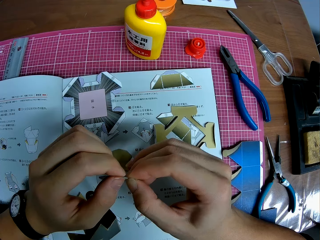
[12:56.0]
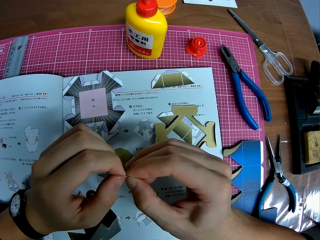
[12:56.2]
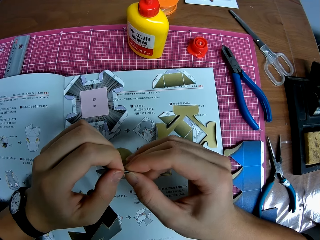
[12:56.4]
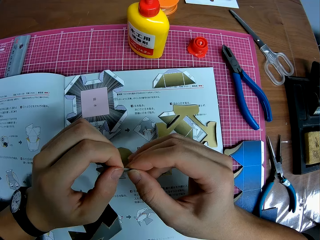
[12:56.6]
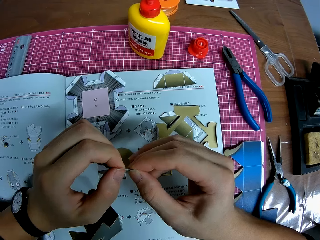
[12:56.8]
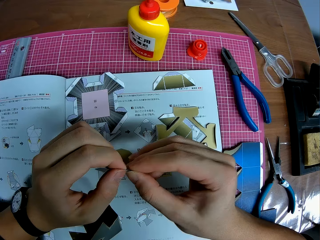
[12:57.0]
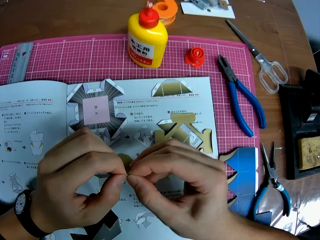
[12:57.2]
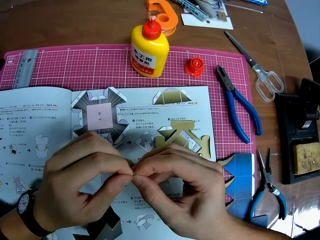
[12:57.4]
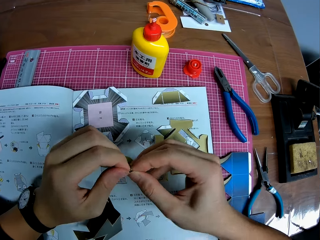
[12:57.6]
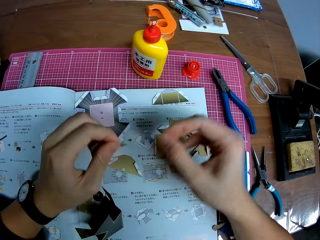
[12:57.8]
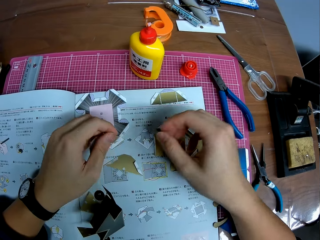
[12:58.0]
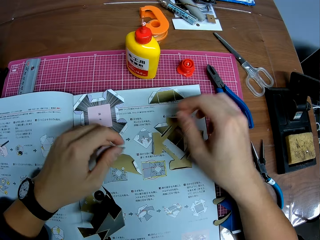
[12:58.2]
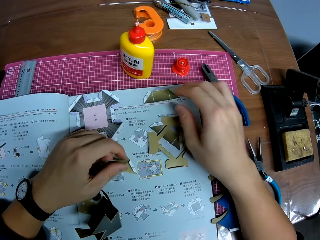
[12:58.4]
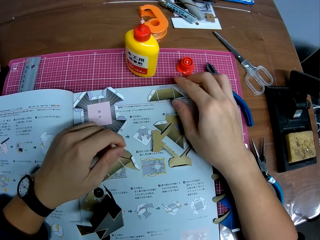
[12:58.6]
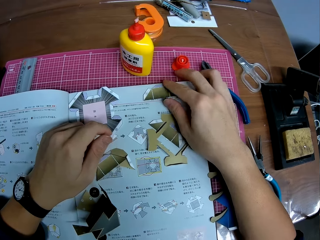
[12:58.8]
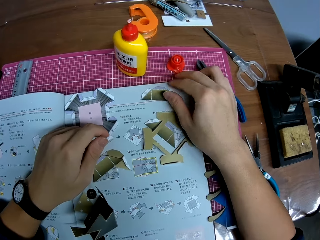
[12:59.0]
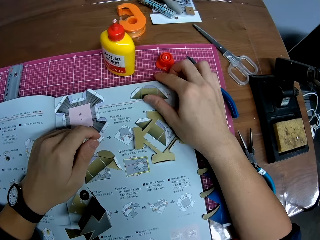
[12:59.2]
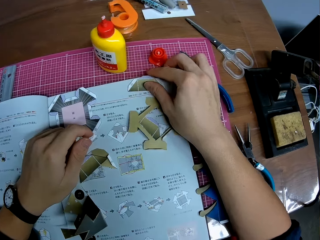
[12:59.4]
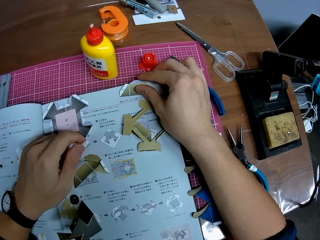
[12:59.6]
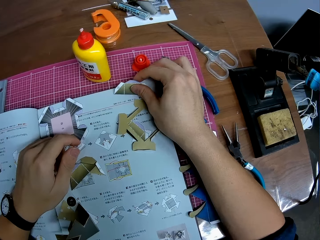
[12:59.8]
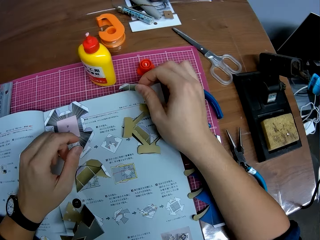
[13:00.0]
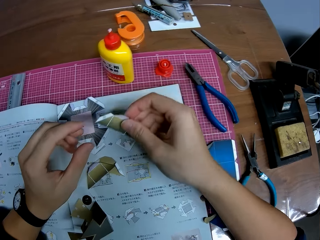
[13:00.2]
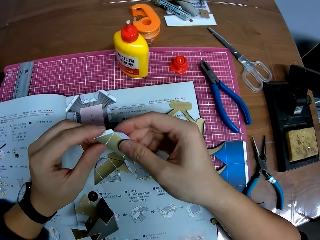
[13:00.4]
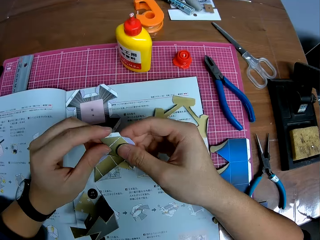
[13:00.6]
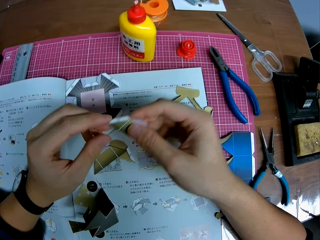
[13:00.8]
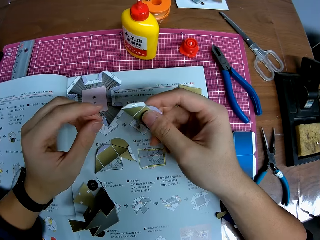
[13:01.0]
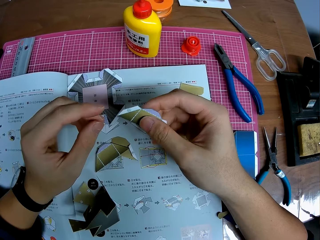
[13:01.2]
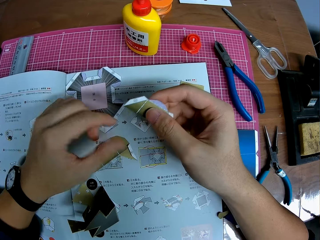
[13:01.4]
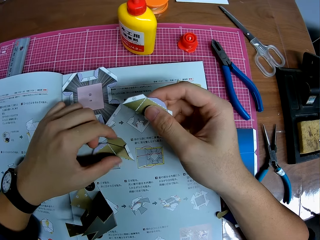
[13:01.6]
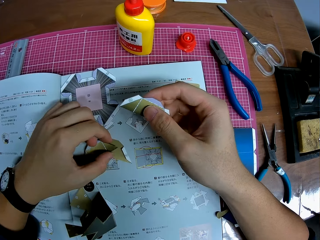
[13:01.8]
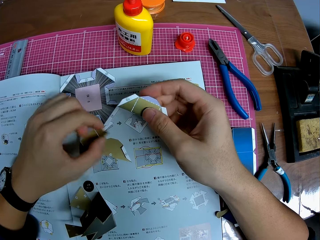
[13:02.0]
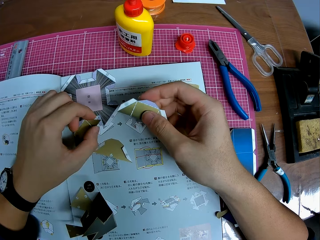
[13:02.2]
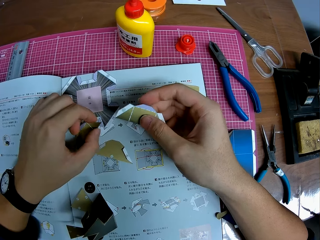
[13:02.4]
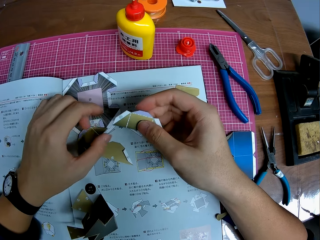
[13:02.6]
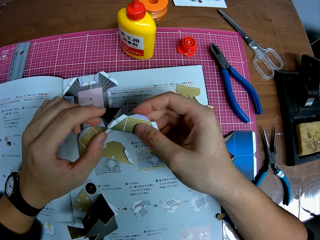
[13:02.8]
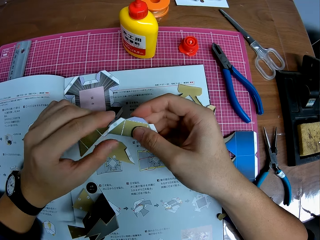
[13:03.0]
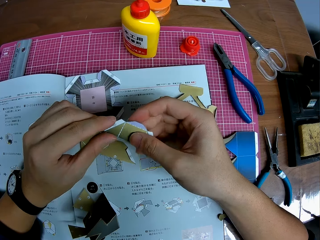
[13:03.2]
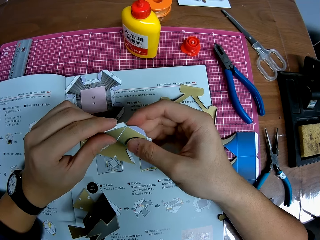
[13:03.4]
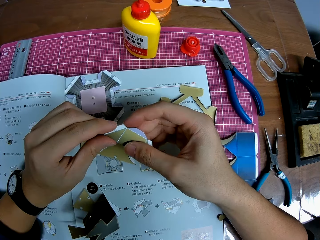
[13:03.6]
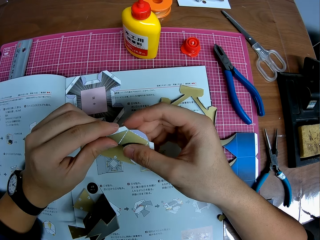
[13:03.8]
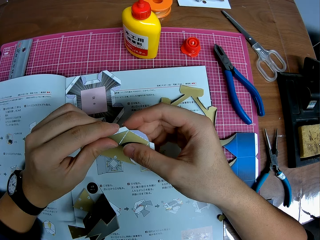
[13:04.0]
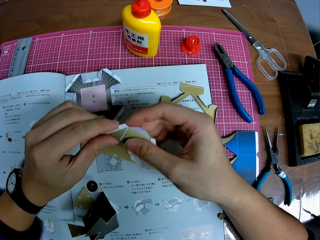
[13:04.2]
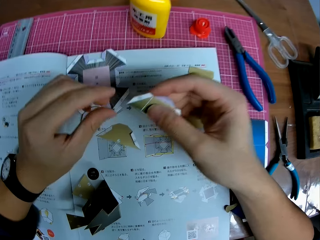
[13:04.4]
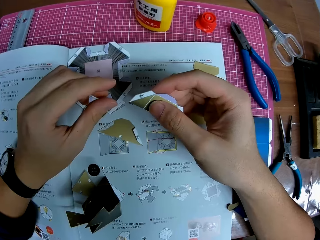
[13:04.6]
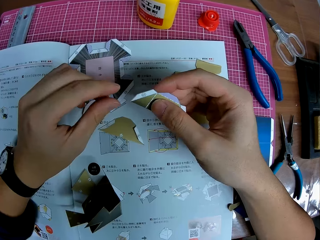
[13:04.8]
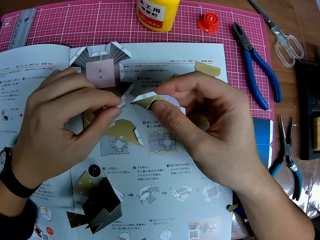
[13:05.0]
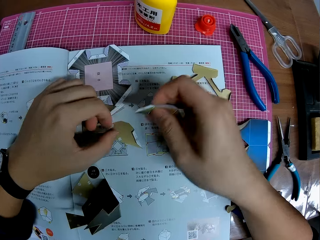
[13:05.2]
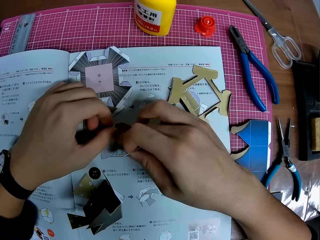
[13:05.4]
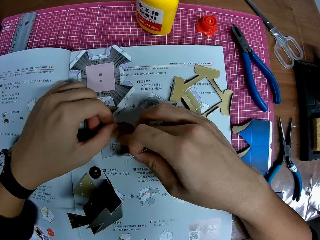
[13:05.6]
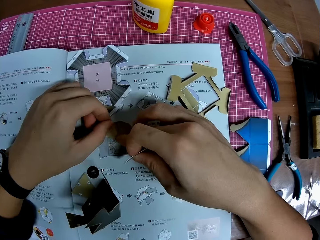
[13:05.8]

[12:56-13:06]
The camera wearer puts the model paper piece on the table. They pick up another piece of craft from the table. They stare at the model paper pieces on the table. They adjust a piece of craft on the table.

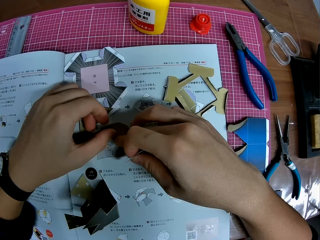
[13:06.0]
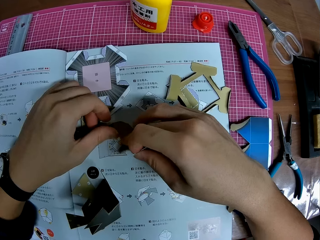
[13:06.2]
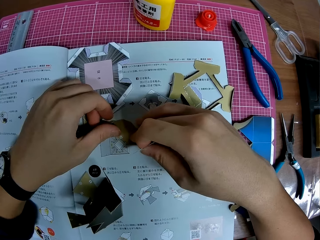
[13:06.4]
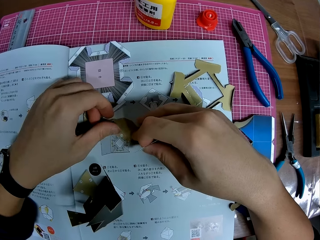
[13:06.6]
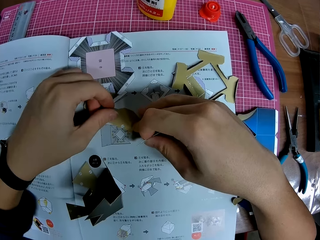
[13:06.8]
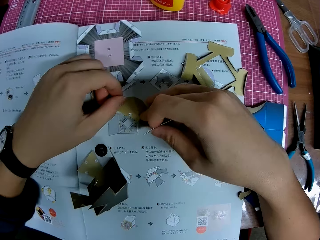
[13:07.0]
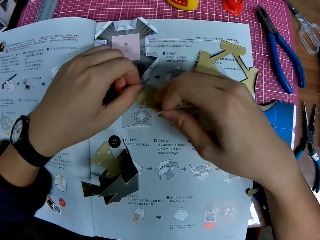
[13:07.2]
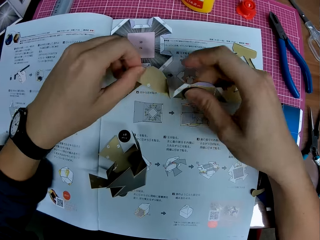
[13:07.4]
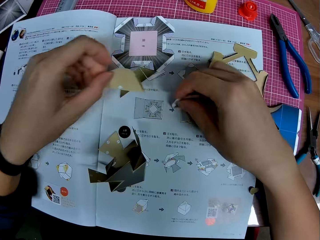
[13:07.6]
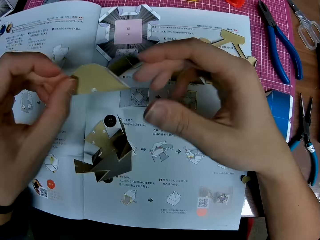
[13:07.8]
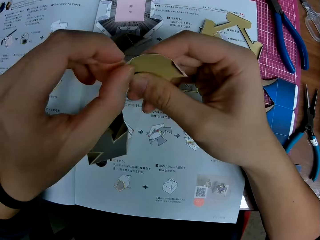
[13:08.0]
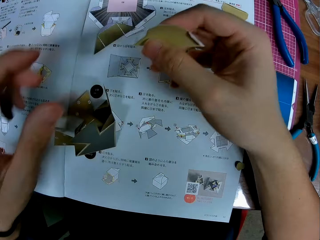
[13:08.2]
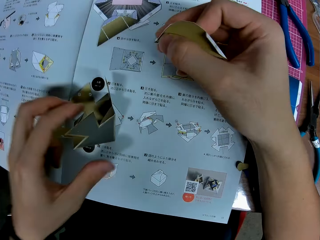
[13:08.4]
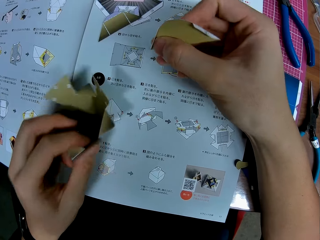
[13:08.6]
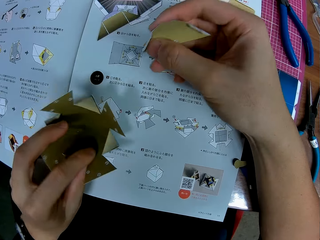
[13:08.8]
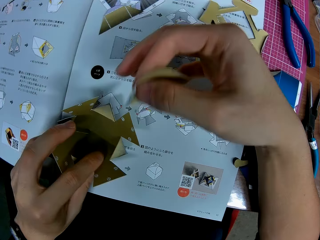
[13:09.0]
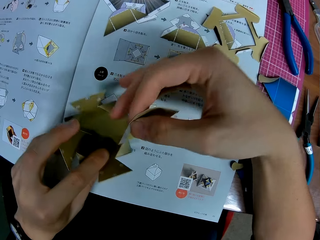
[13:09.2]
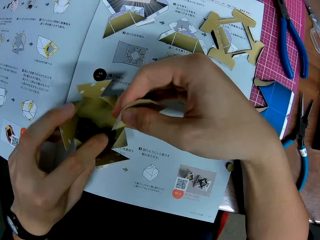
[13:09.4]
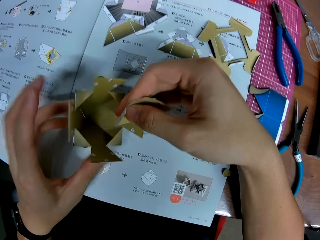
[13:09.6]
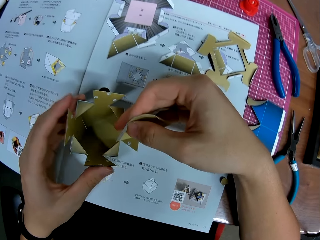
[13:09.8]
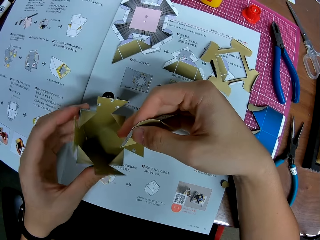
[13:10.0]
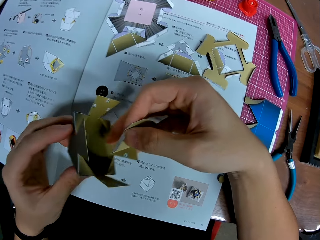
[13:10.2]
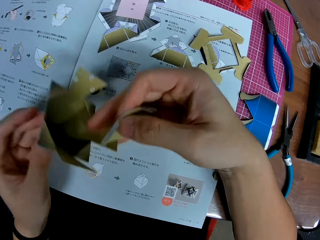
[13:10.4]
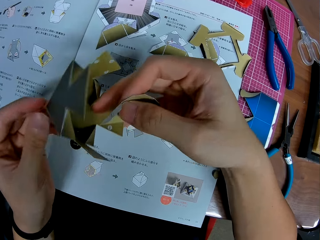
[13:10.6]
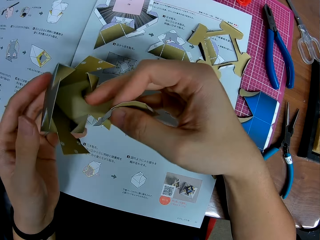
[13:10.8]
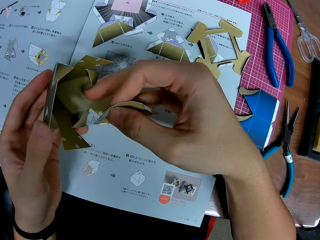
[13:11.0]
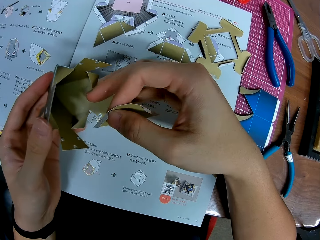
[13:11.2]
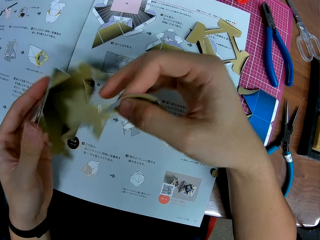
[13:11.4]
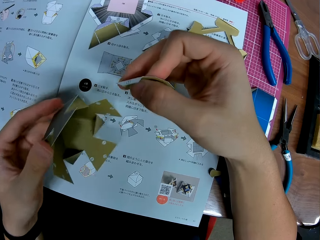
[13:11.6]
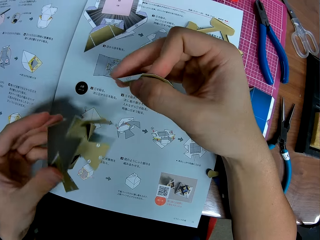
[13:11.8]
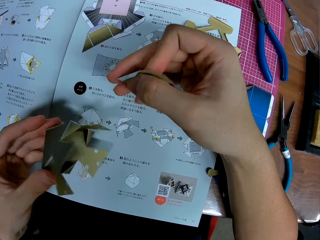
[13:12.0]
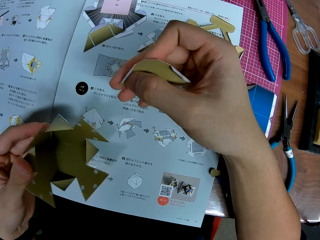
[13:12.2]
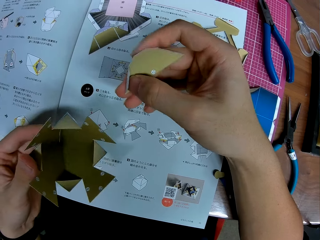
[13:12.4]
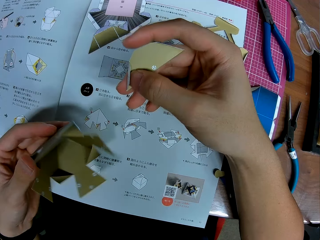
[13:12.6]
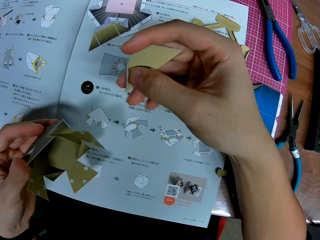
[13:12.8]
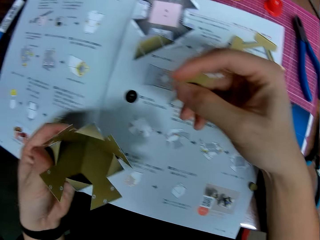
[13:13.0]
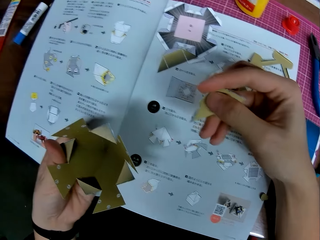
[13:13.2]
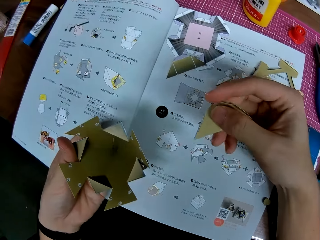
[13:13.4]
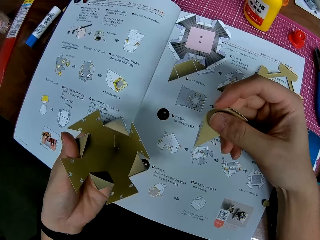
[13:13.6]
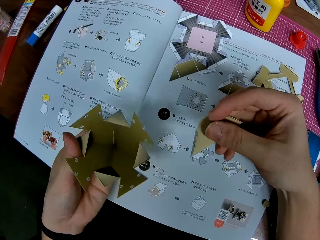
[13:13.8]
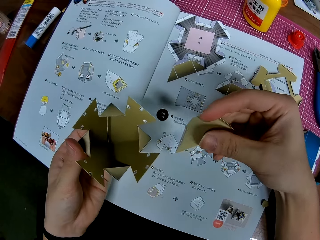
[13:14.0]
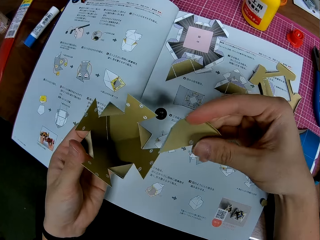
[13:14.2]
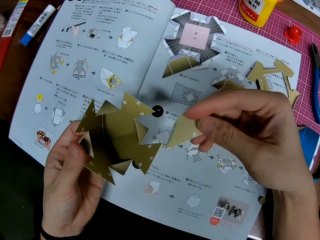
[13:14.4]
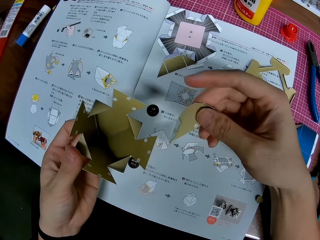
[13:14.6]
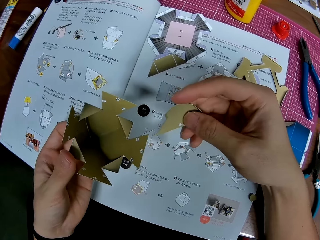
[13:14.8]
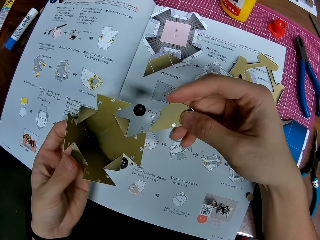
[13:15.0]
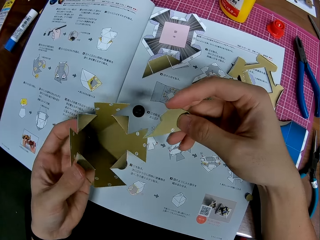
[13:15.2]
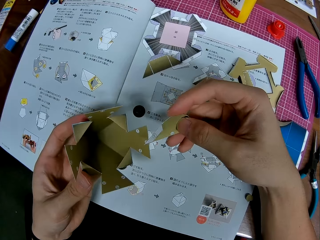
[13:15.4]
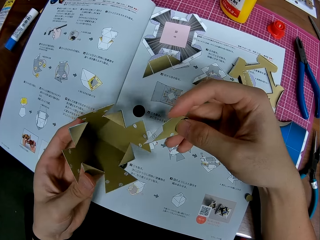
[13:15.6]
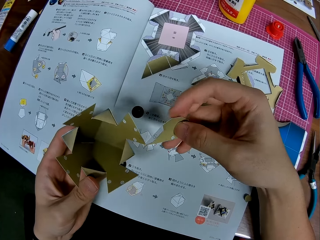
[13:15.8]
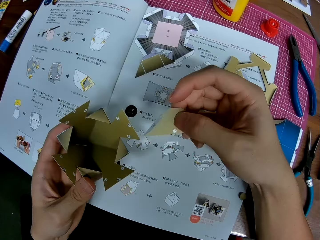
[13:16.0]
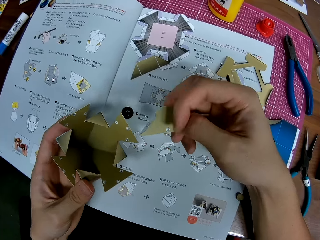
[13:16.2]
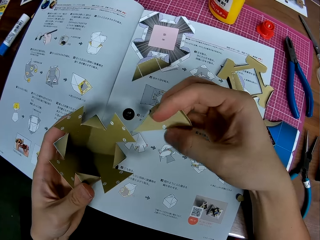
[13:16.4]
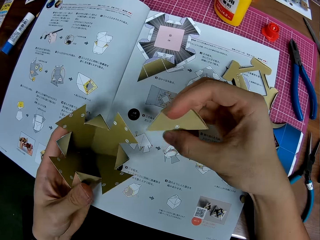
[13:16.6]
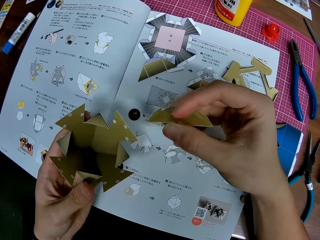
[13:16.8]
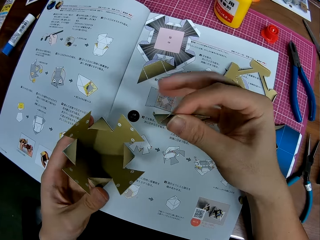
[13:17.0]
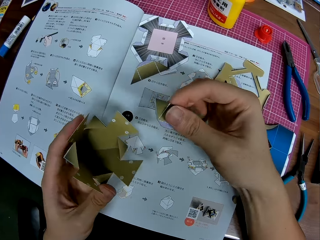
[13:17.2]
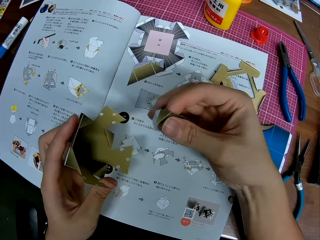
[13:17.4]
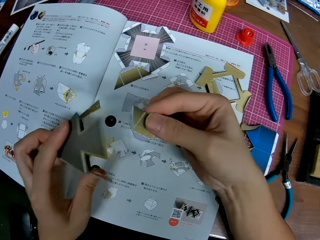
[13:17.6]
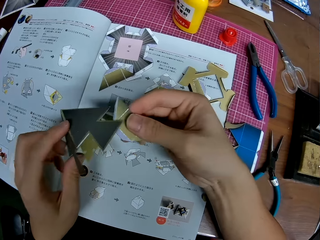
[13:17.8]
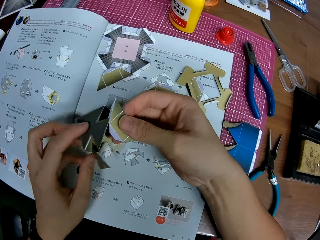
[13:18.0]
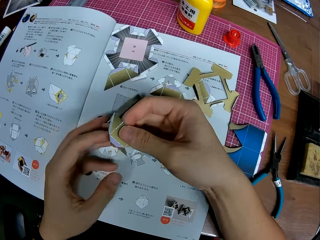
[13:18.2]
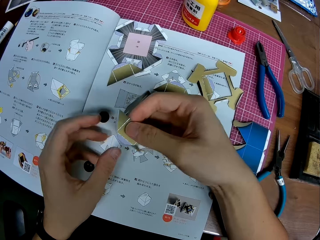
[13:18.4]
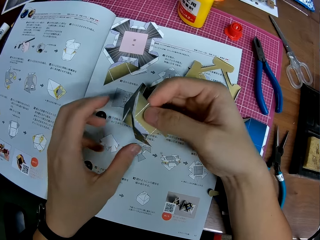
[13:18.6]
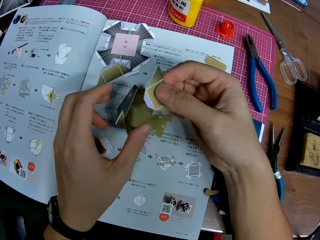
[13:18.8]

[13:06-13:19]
The camera wearer picks up a paper model on the table. They put the model paper piece on the table. They pick up another piece of craft on the table. They pick up another piece of craft again. They stare at the modelled paper.
